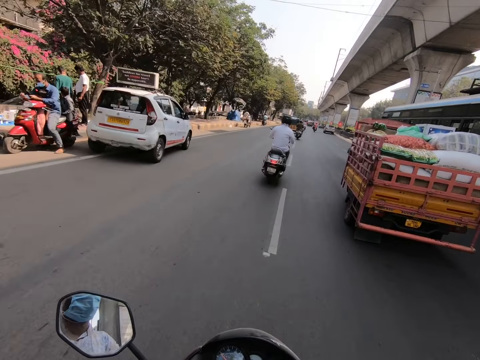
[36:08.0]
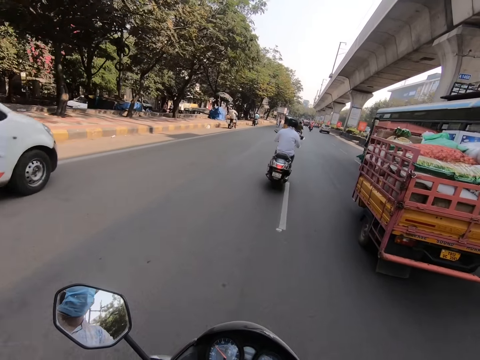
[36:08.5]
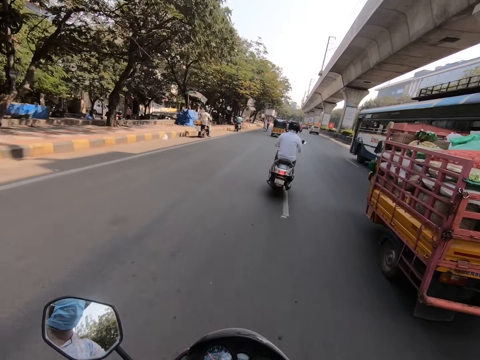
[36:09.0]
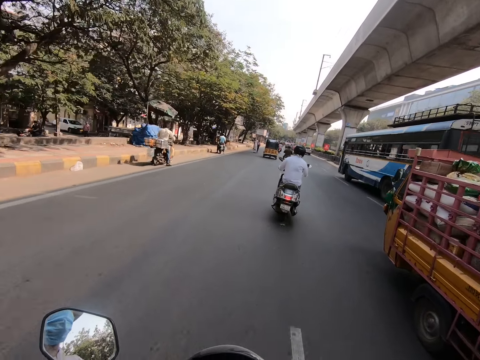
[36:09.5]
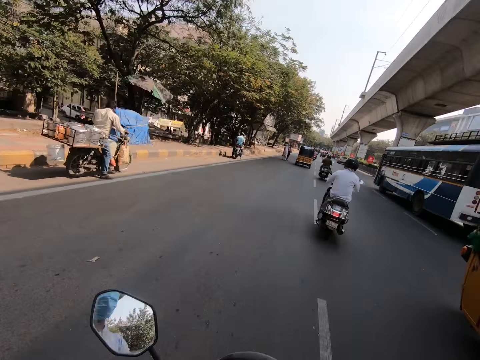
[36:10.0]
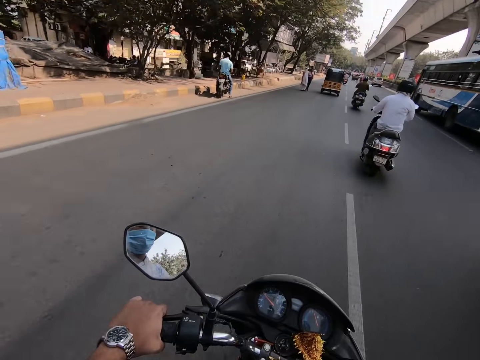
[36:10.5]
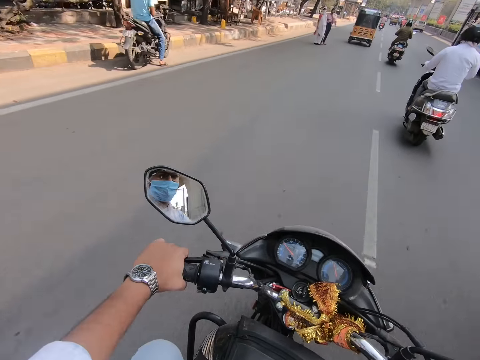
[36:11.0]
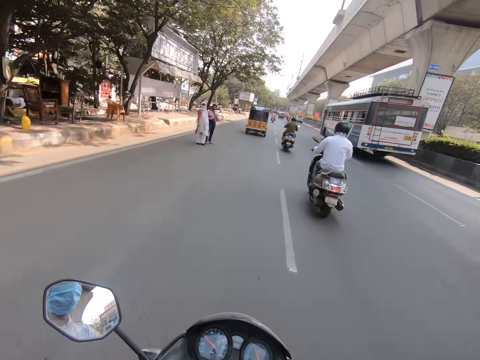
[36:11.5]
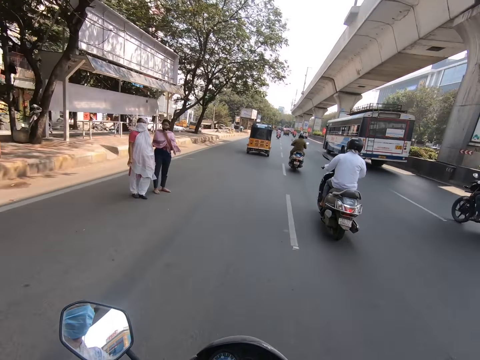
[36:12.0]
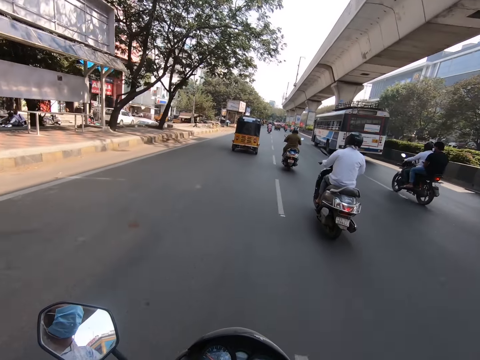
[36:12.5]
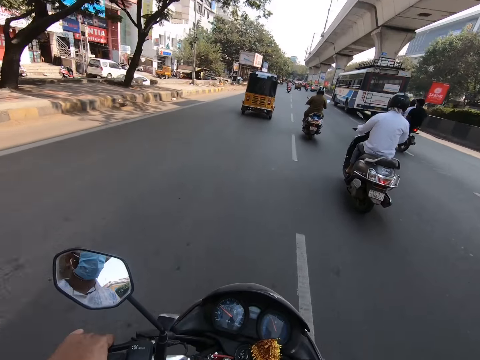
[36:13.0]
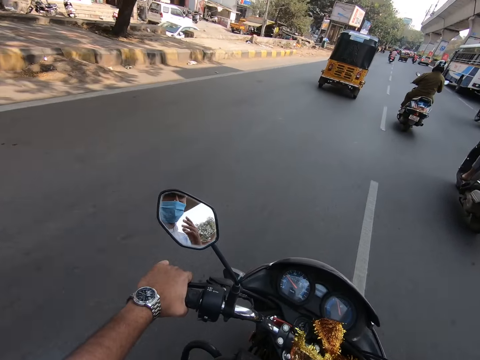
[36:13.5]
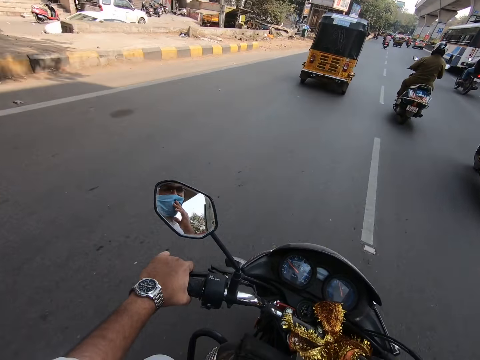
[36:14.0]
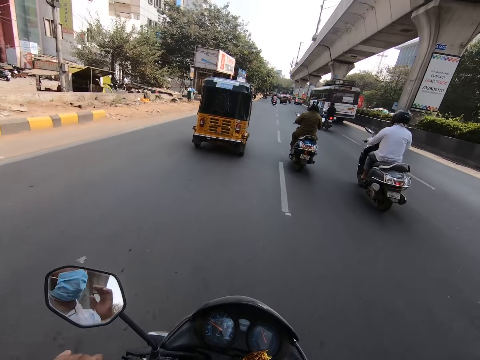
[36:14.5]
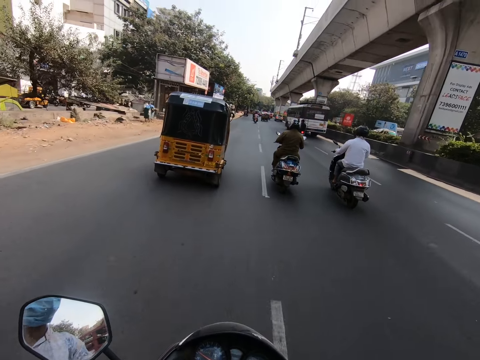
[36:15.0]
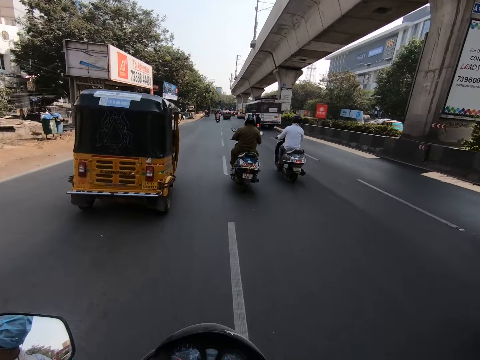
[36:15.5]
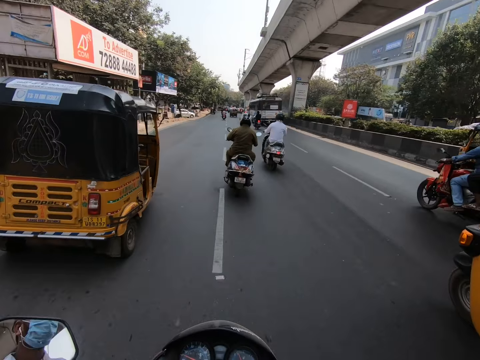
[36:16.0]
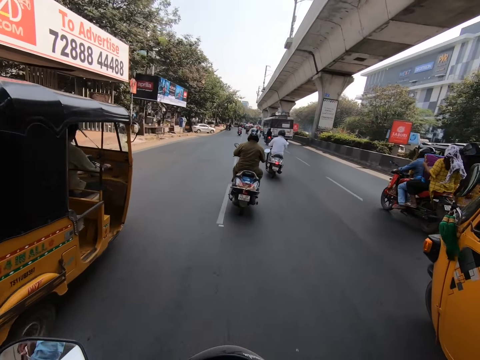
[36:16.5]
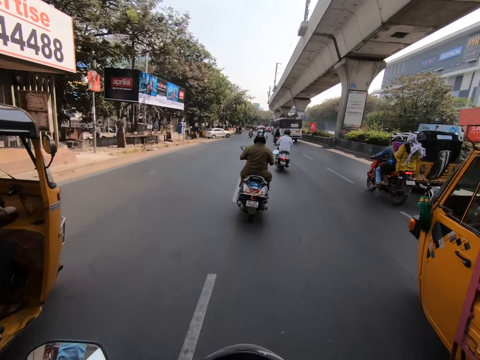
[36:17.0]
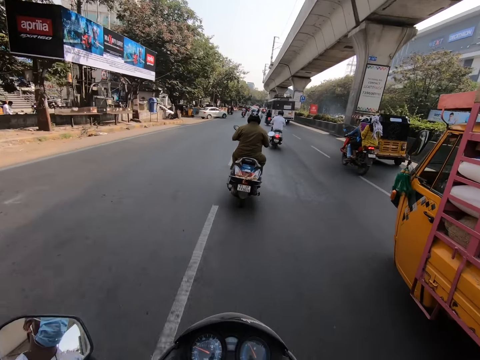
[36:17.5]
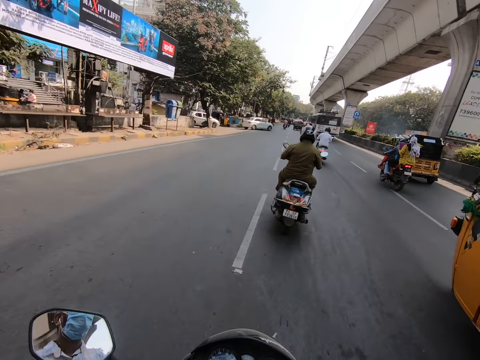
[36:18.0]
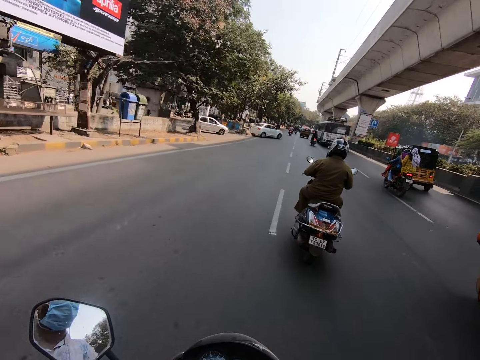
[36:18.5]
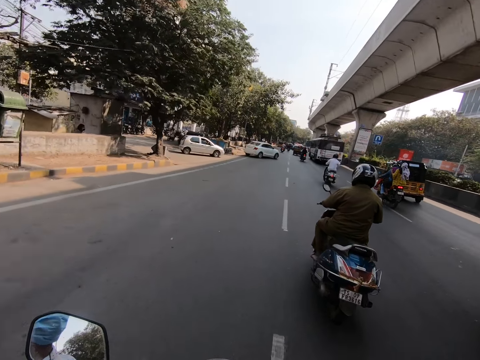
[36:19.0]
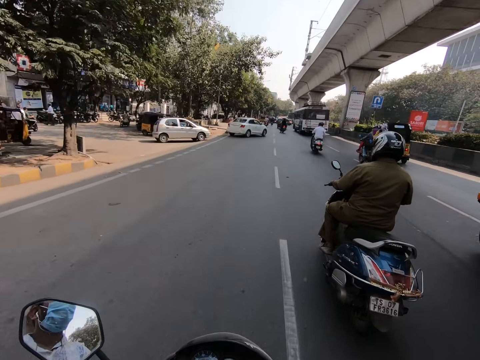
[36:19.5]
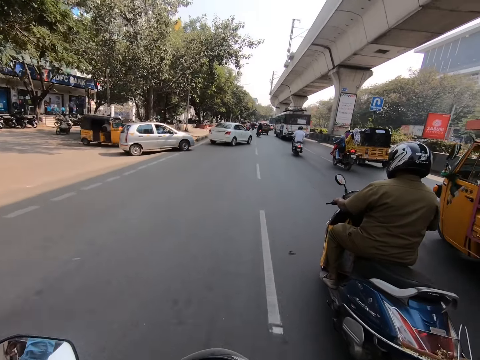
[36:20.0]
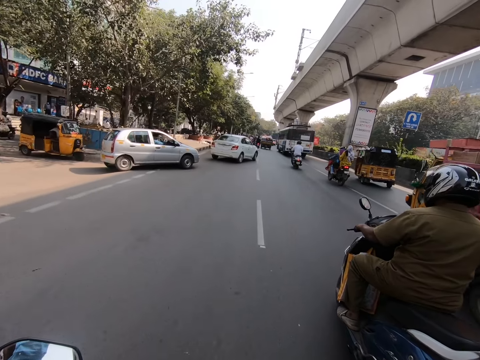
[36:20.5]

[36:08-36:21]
The camera wearer rides past a yellow truck. He rides the motorcycle with both hands. He rides the motorcycle with his left hand. He adjusts the facemask on his face with his right hand. He rides the motorbike past a tricycle.

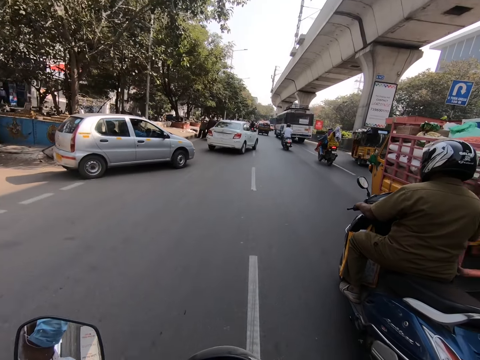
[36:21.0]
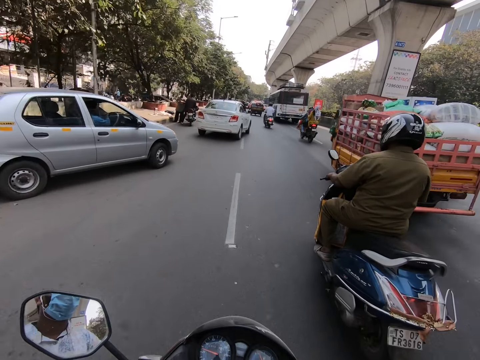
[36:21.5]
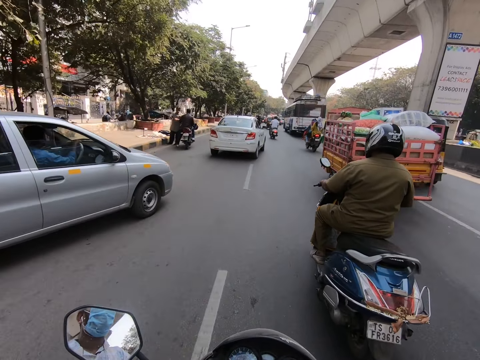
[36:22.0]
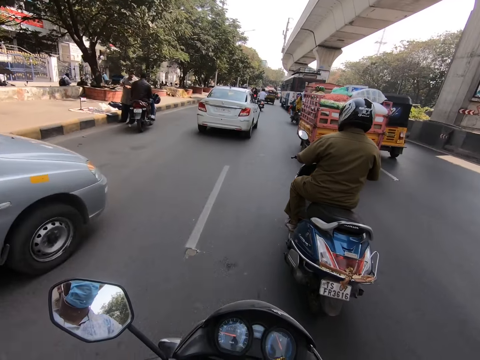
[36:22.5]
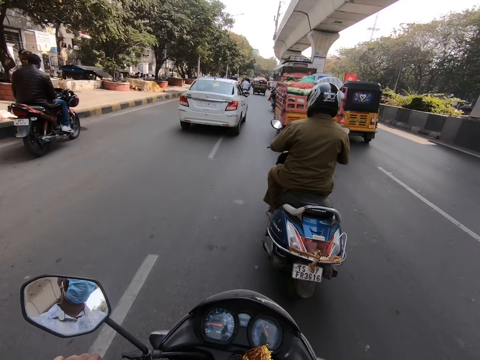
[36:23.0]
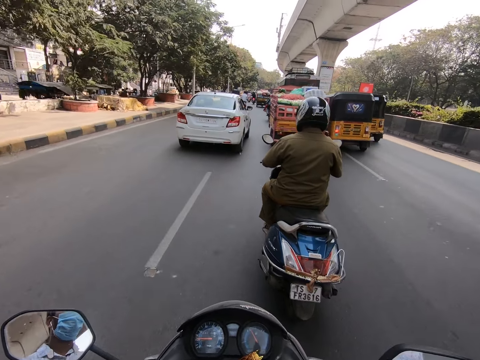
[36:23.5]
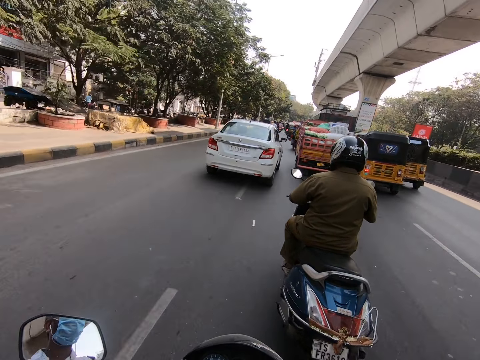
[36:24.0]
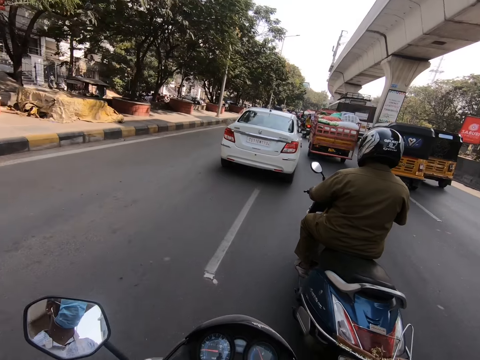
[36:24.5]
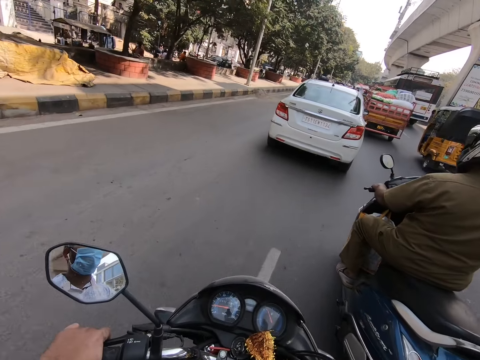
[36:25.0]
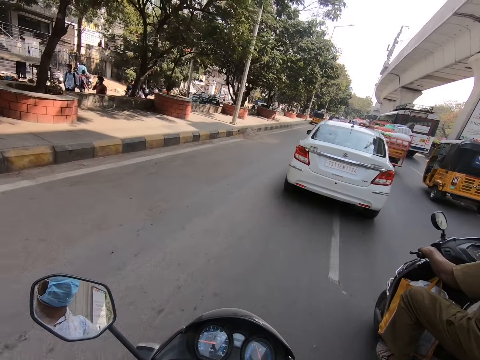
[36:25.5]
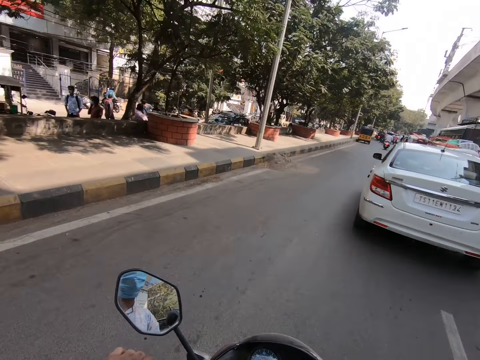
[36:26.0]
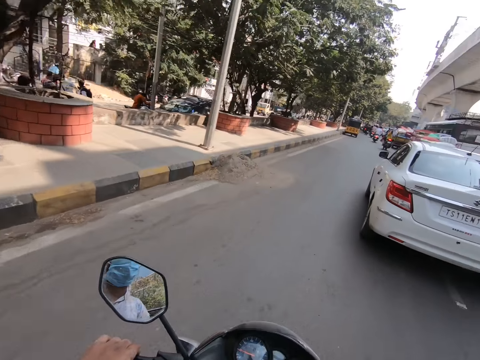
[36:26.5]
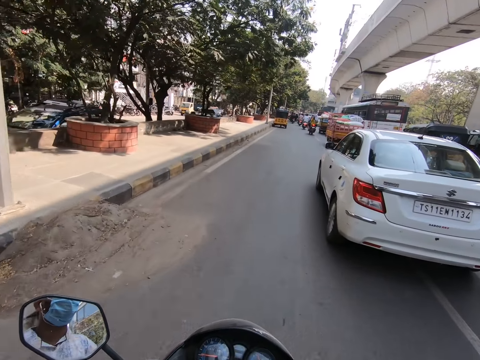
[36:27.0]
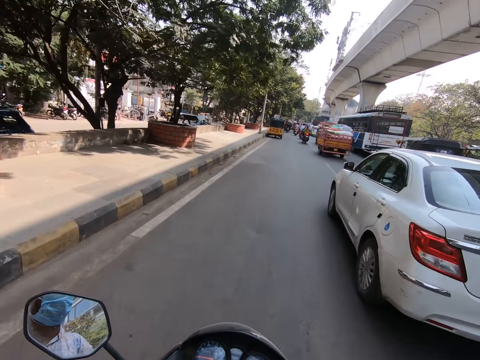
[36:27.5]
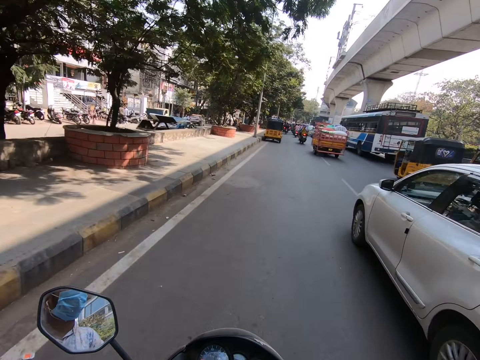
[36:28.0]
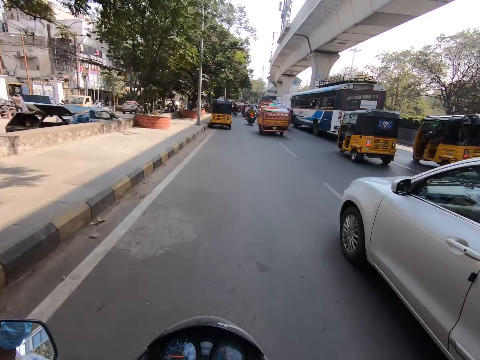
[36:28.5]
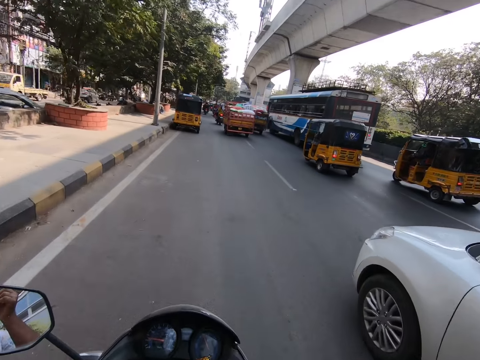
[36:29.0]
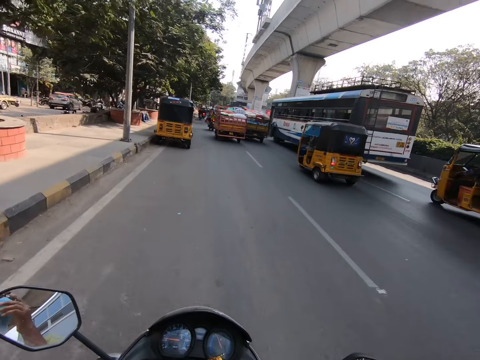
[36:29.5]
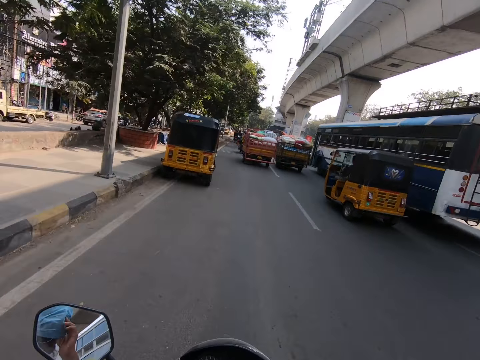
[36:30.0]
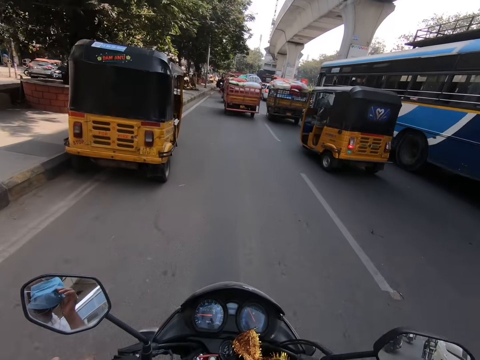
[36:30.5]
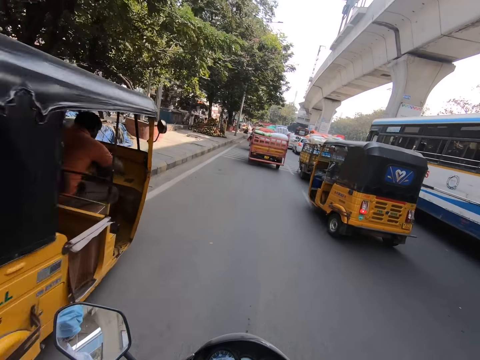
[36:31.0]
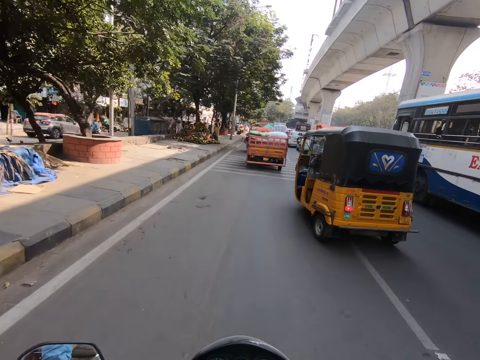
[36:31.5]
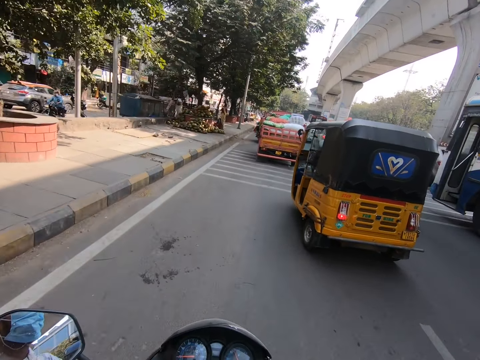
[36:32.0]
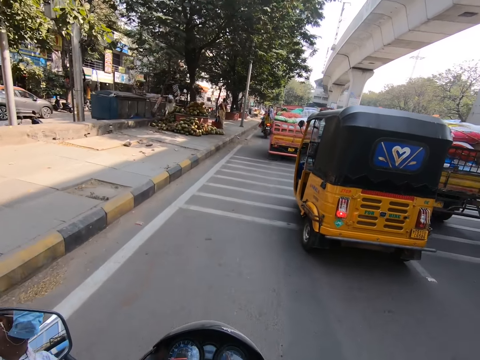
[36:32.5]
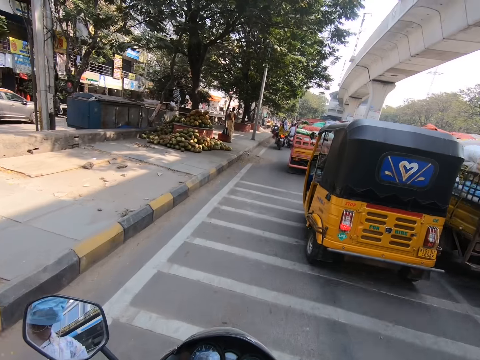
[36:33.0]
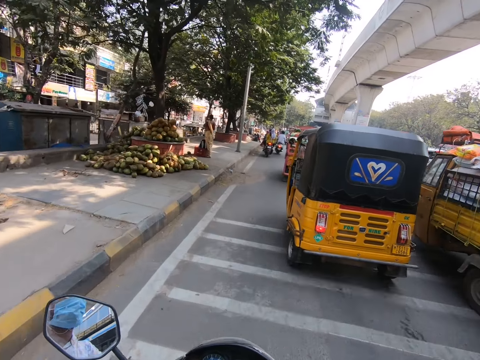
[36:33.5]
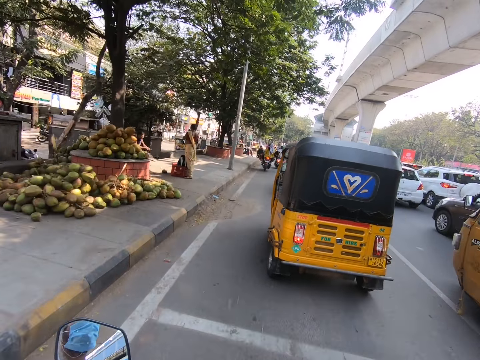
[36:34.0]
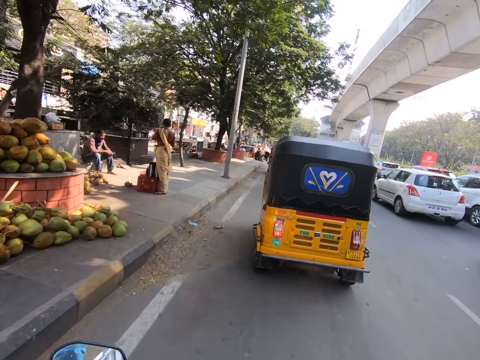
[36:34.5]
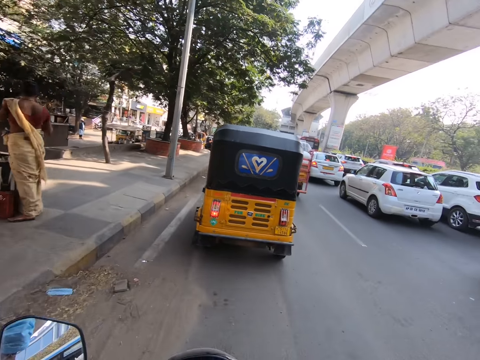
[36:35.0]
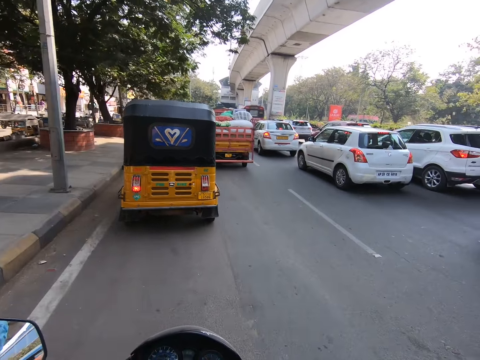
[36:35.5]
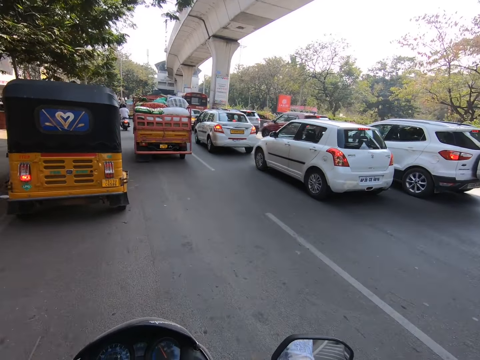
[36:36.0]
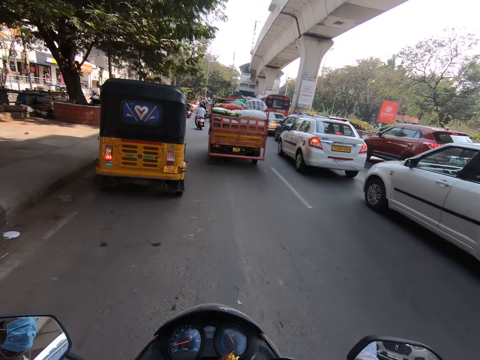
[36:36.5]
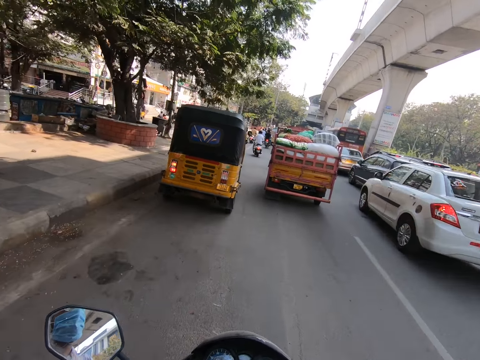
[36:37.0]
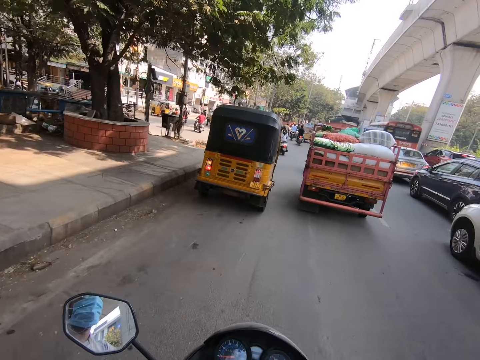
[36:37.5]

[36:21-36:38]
The camera wearer rides the motorbike past a silver car. They ride the motorbike past a motorbike. They ride the motorbike past a white car.
